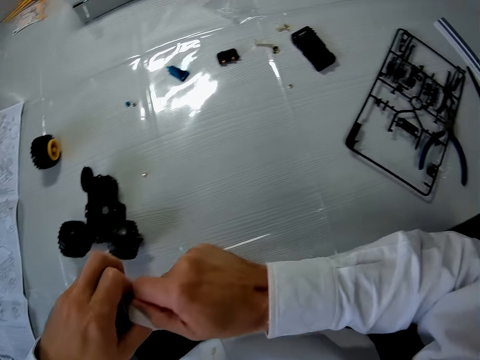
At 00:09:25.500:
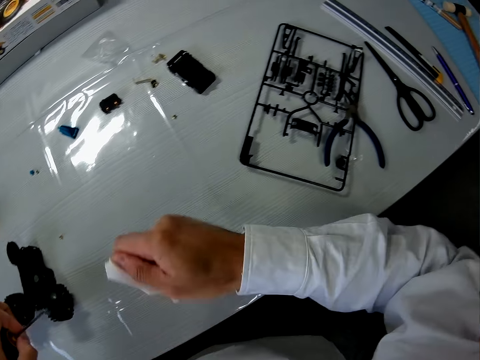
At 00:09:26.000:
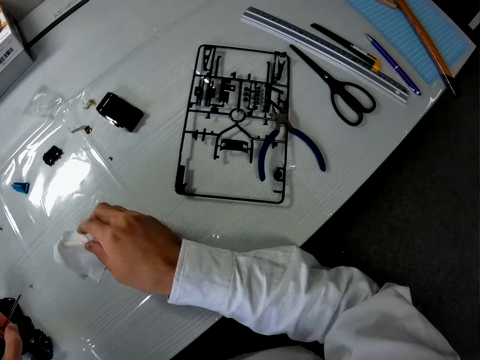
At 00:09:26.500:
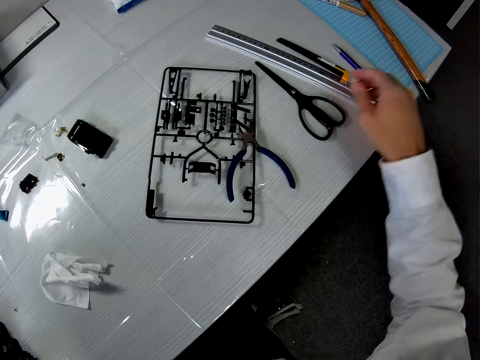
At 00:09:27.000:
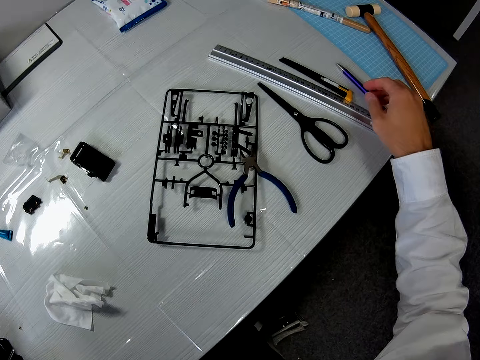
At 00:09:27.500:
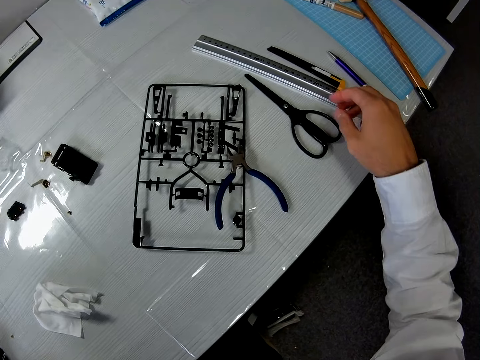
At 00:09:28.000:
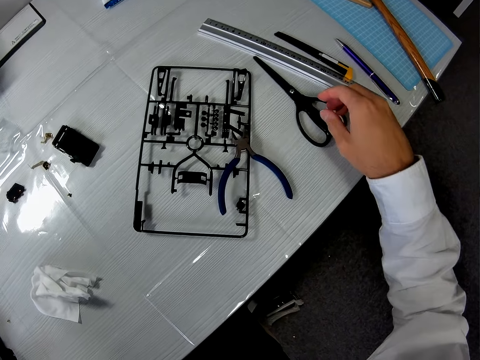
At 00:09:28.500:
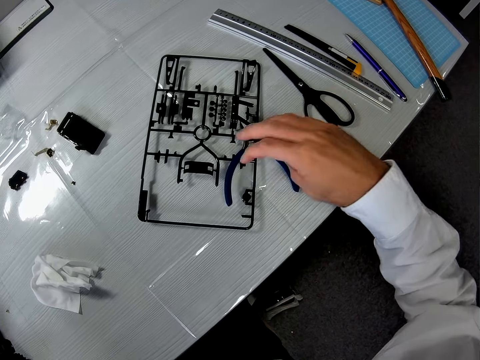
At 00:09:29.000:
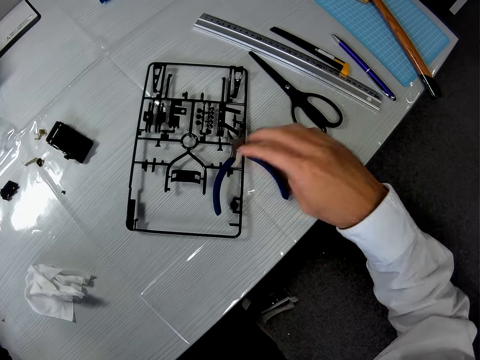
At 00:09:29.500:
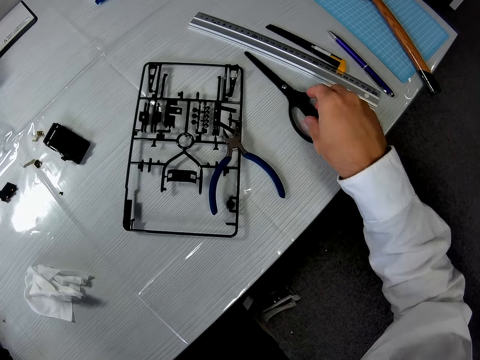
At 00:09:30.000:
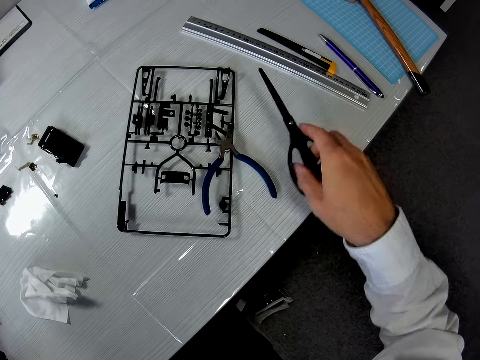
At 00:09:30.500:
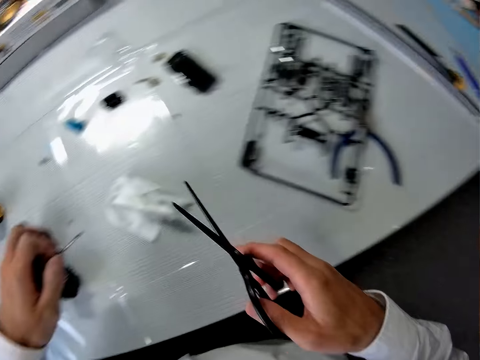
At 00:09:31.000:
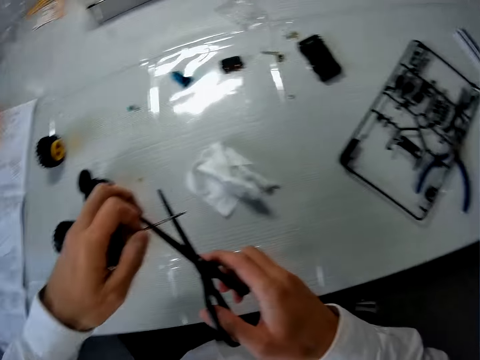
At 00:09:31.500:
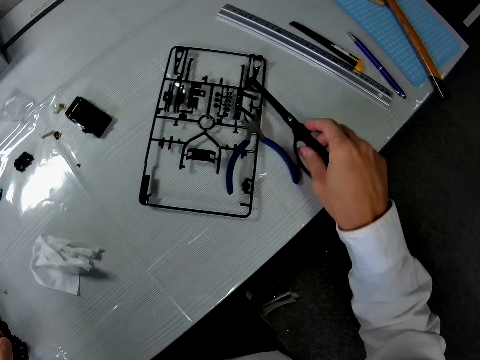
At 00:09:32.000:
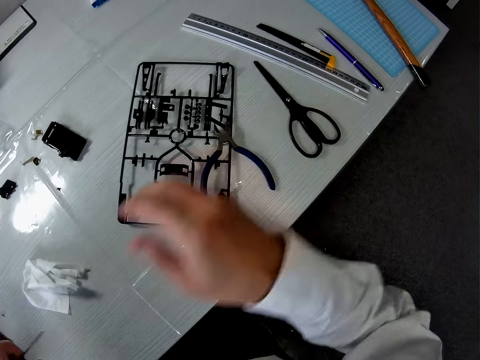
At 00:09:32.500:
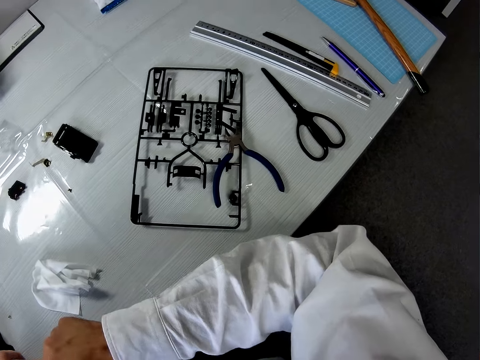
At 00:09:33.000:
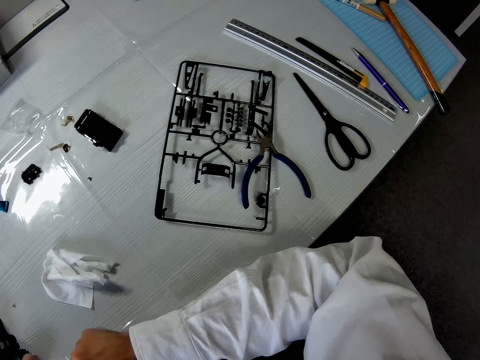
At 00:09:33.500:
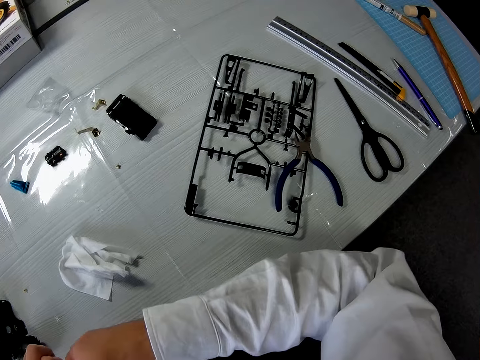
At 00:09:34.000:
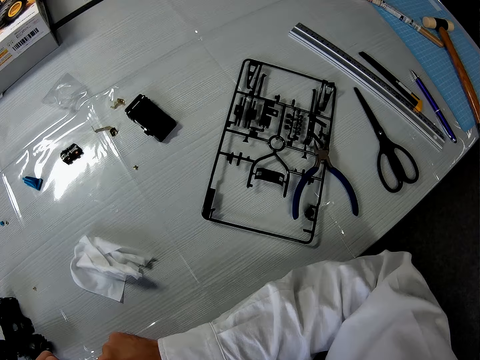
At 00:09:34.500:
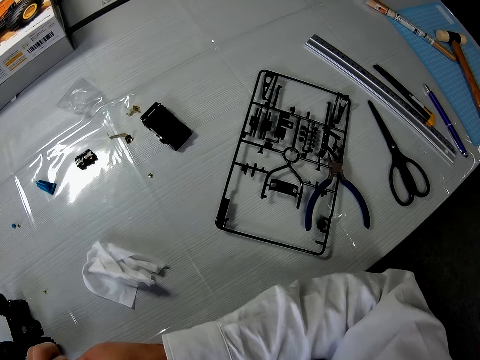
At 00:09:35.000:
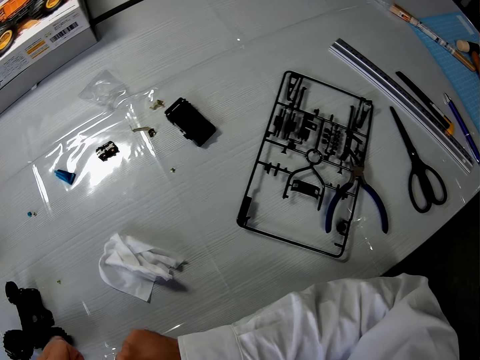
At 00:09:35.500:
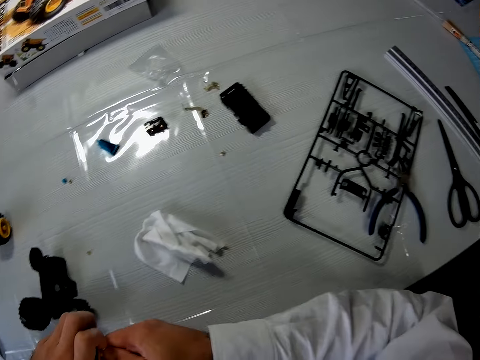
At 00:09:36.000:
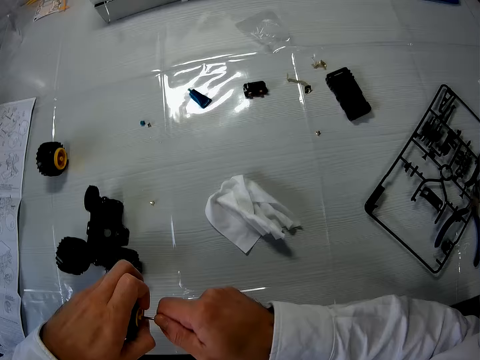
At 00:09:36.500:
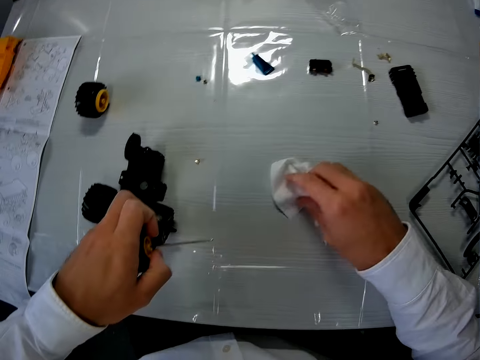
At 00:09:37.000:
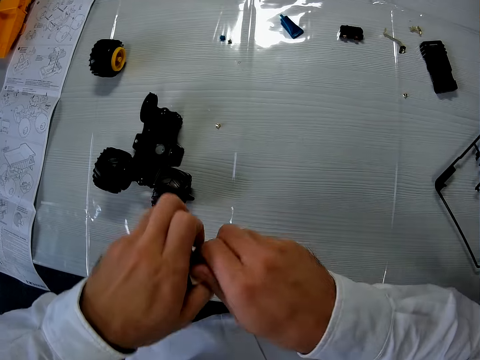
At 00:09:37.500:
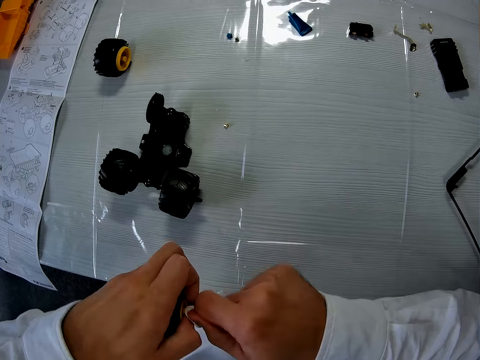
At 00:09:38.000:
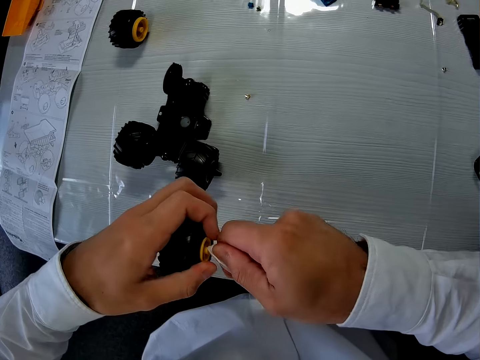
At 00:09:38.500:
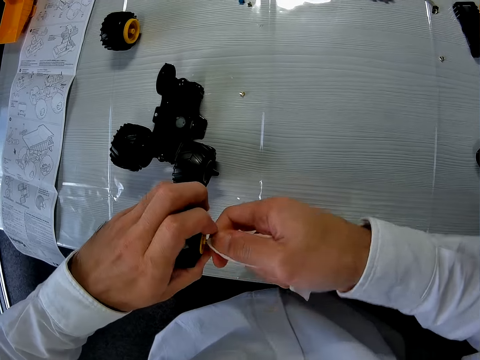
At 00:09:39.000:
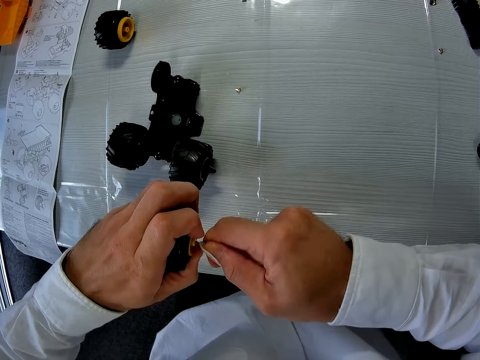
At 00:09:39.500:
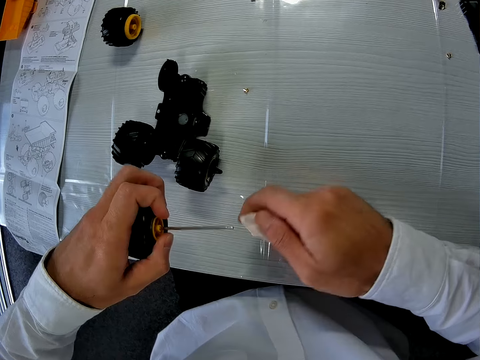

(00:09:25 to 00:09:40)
The camera wearer drops the handkerchief or wipes on the table. He touches a pair of scissors. He touches a cutter. He takes the scissors placed on the table. He places the scissors on the table. He removes the wheel. He uses his hands to twist the metal rod in the tire. He picks up the handkerchief. He uses the wipes to remove the wheel. He twists the metal rod with the handkerchief.

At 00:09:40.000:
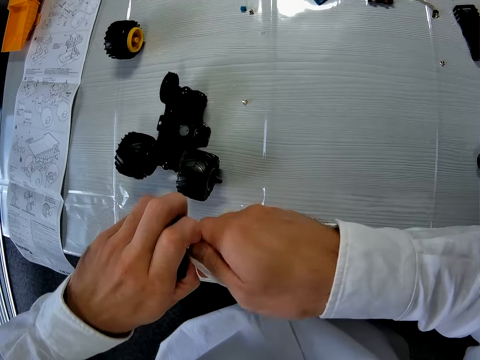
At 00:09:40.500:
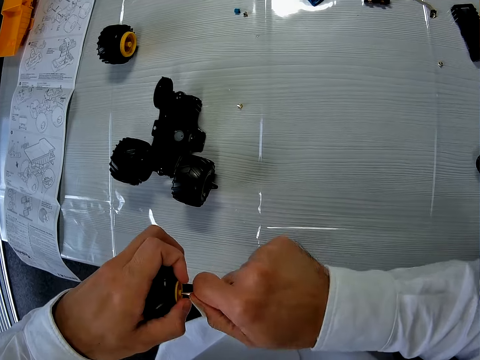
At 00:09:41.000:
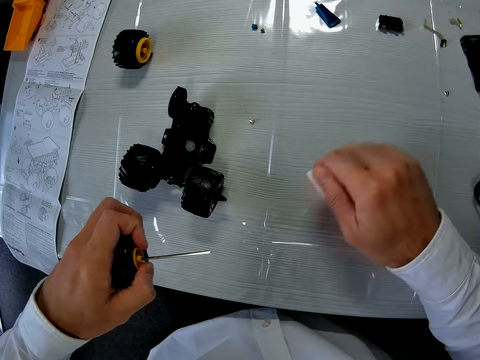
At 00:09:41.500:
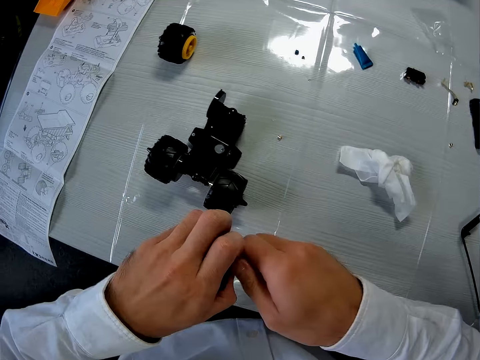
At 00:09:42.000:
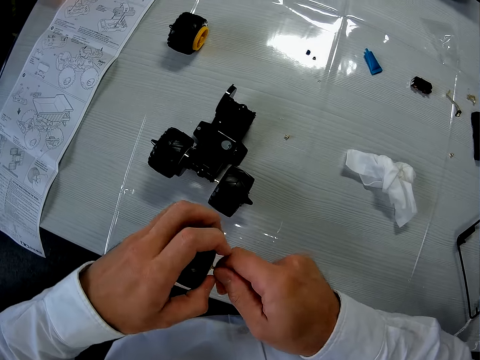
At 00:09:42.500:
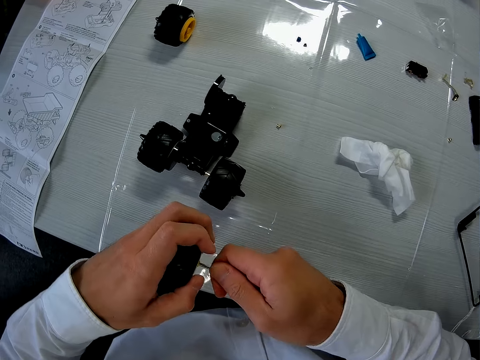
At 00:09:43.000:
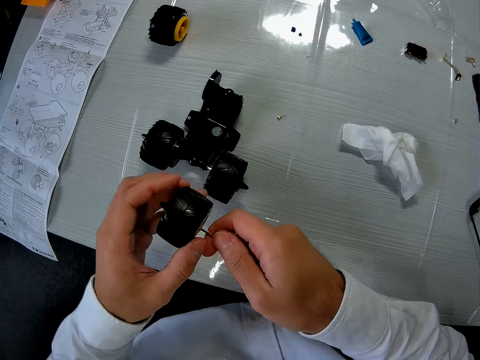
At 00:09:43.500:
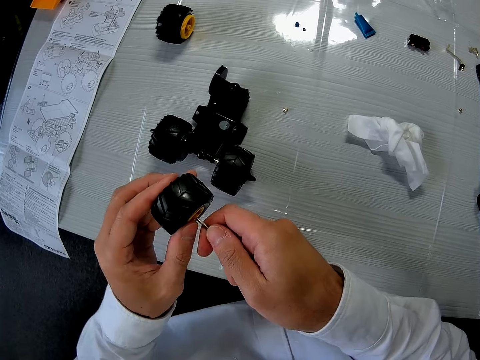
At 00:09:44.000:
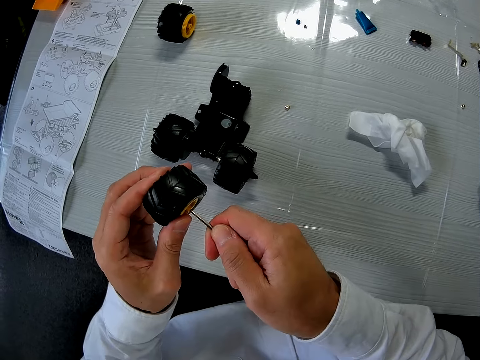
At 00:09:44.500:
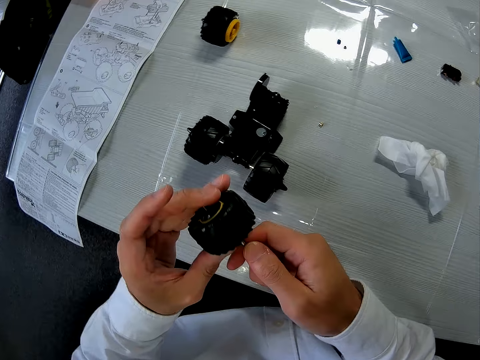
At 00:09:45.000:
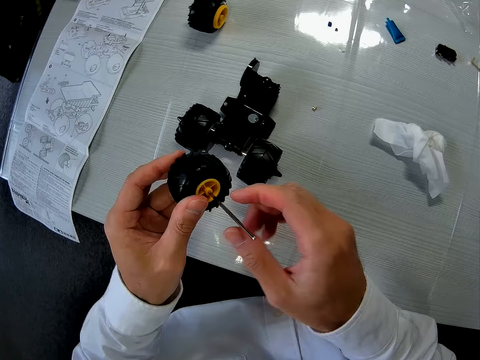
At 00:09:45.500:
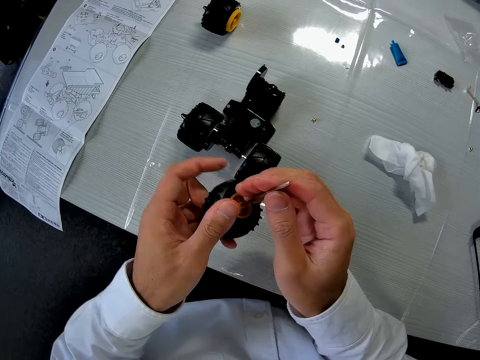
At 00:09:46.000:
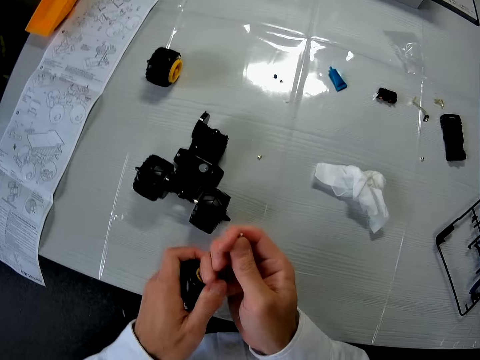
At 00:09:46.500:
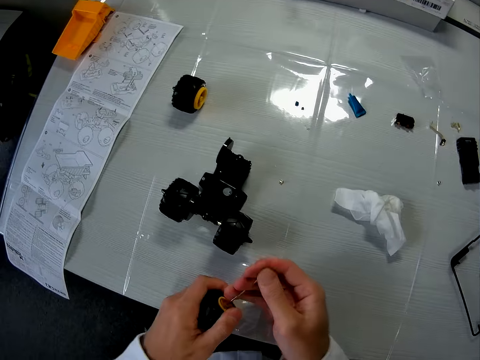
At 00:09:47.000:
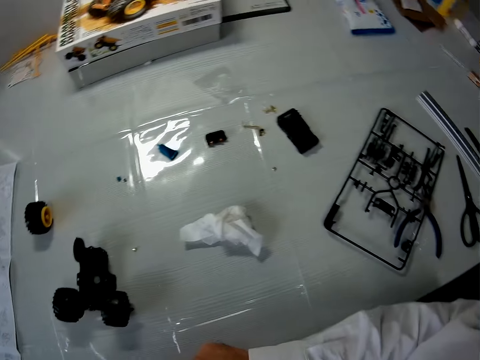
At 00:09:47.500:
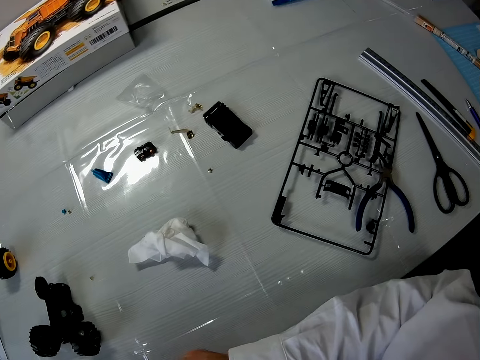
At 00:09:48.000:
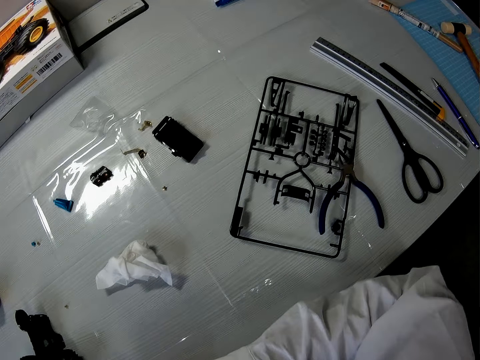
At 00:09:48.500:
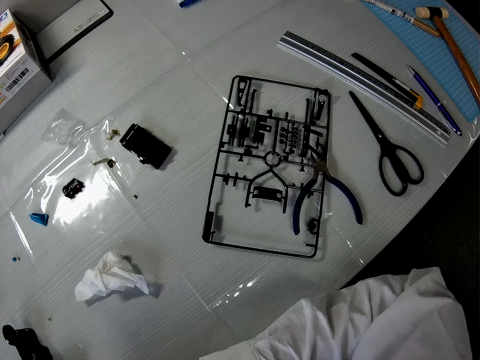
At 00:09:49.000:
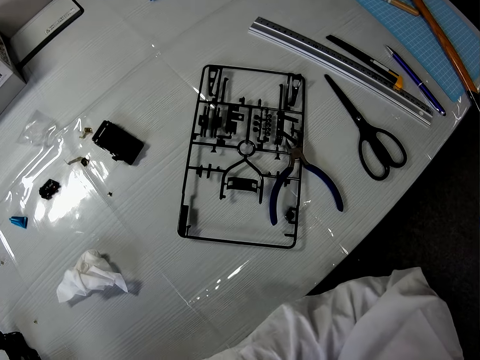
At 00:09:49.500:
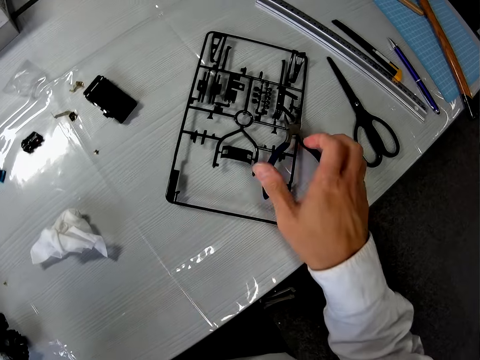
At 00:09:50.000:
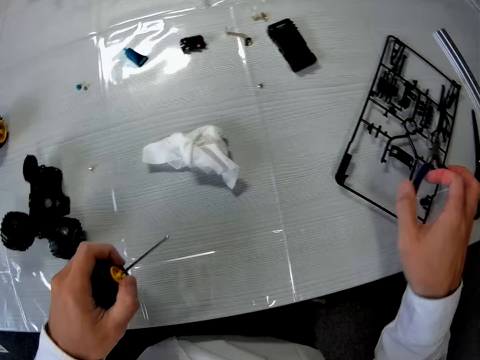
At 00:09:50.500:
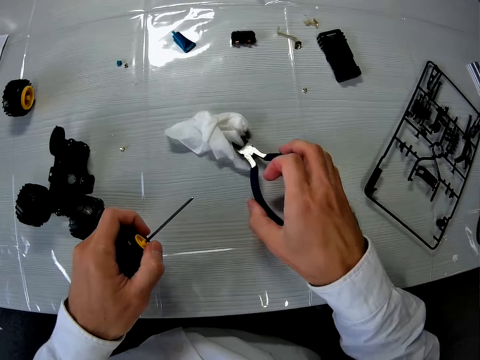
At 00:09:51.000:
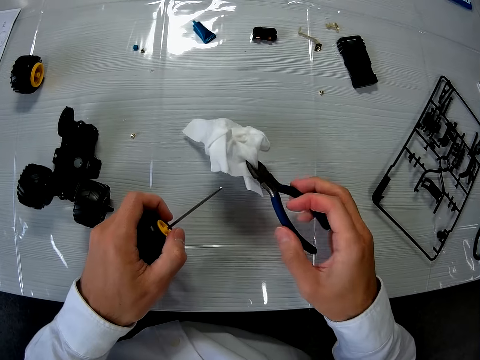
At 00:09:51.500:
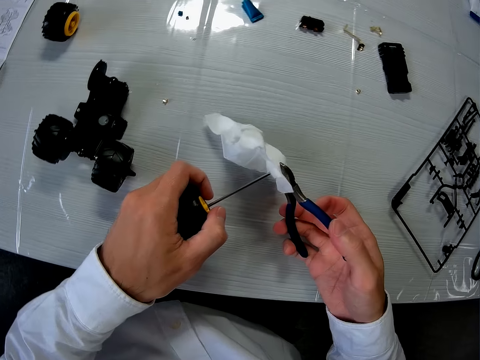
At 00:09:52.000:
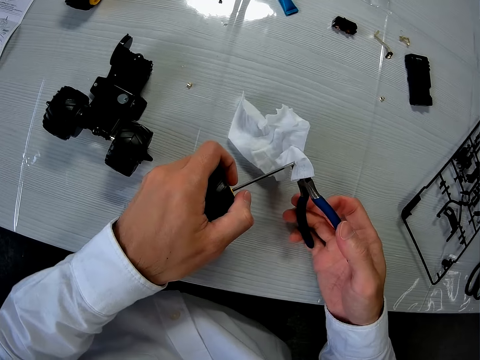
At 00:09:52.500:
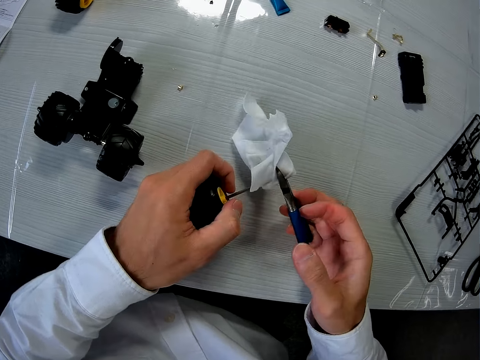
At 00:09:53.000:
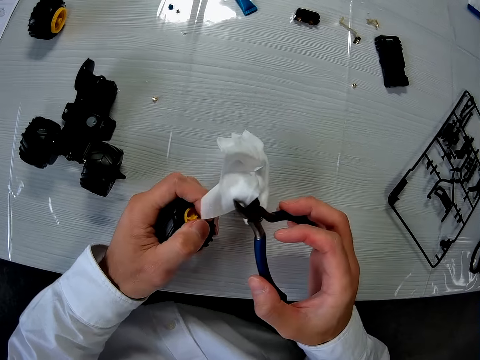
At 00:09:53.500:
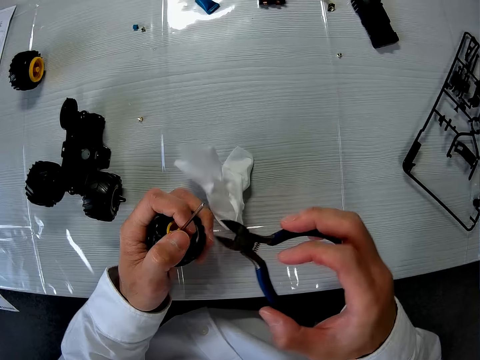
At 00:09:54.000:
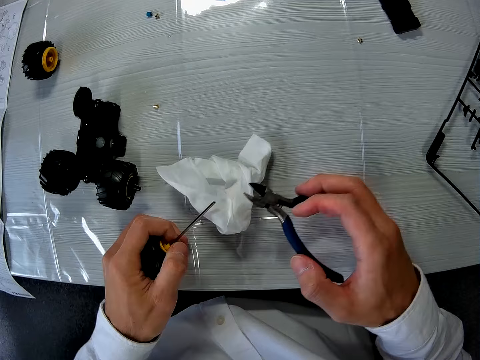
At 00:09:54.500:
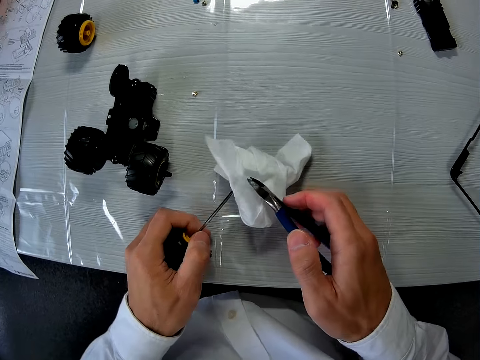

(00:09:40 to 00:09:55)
The camera wearer drops the handkerchief or wipes on the table. He tries using his hands to try pulling out the metal rod or wire from the tire. He picks up a cutter or pliers. He picks up the handkerchief using the cutter. He uses the cutter and handkerchief to try pulling the metal rod out. He places the wipes on the wire with the pliers.
